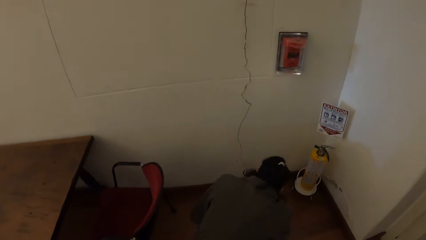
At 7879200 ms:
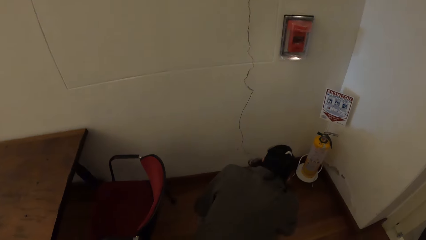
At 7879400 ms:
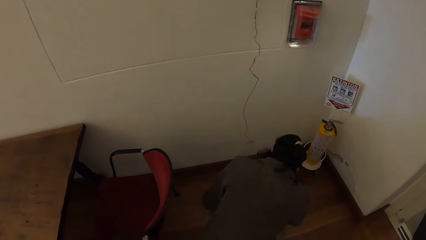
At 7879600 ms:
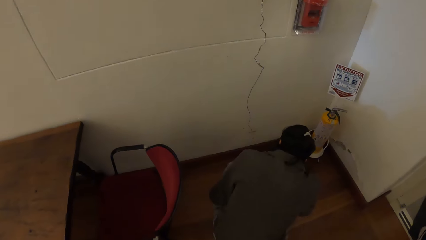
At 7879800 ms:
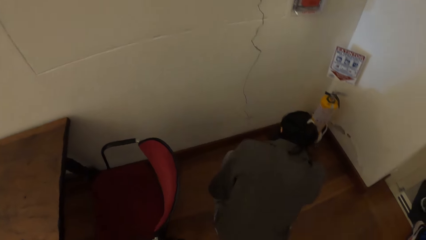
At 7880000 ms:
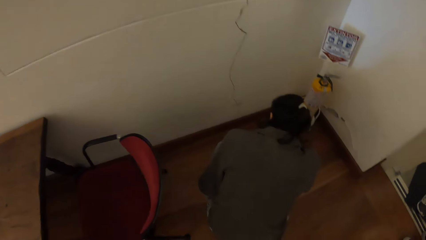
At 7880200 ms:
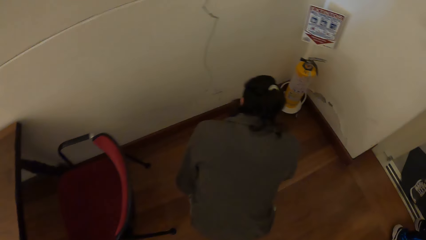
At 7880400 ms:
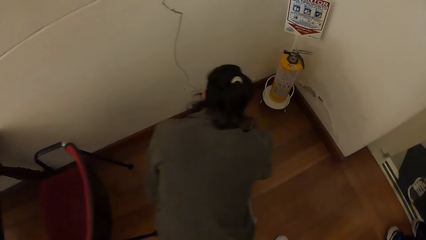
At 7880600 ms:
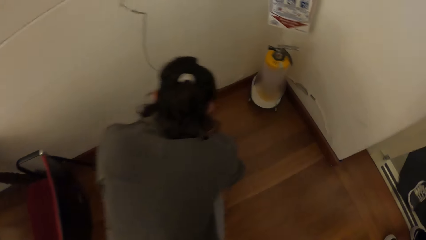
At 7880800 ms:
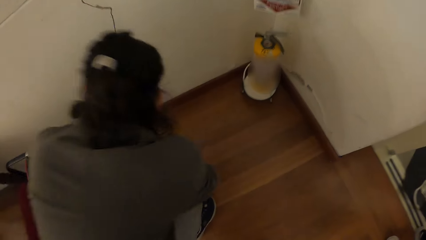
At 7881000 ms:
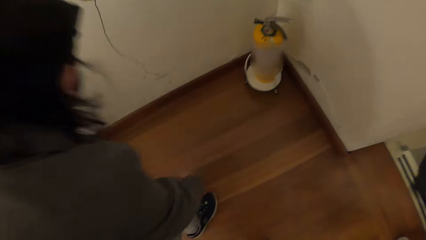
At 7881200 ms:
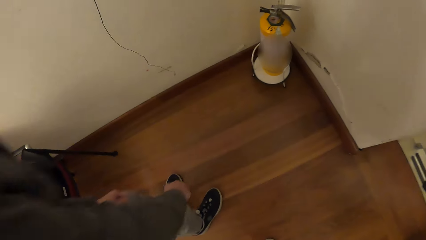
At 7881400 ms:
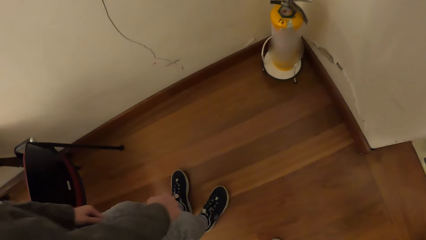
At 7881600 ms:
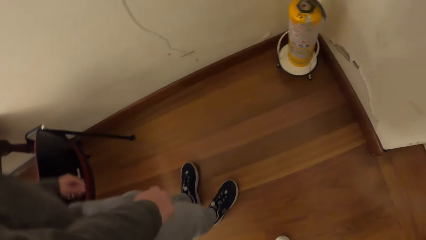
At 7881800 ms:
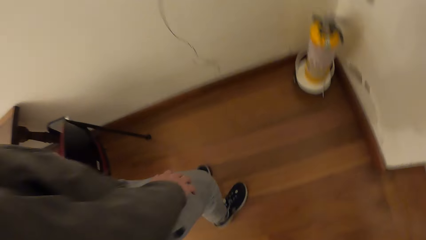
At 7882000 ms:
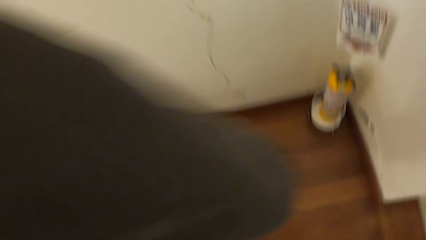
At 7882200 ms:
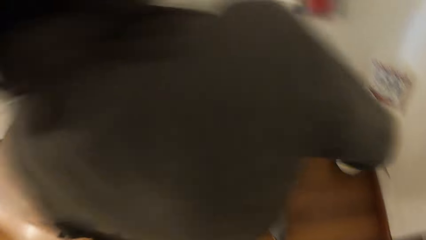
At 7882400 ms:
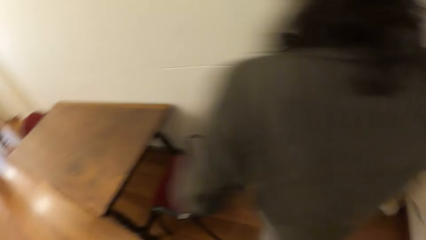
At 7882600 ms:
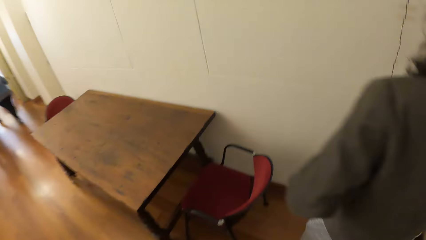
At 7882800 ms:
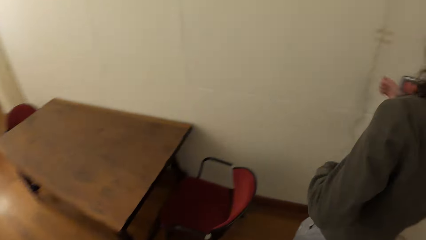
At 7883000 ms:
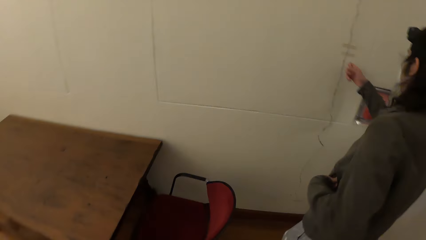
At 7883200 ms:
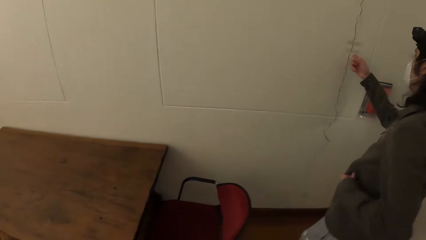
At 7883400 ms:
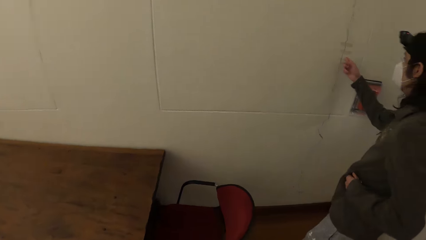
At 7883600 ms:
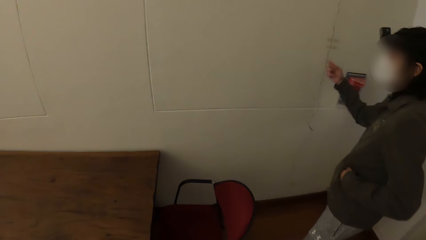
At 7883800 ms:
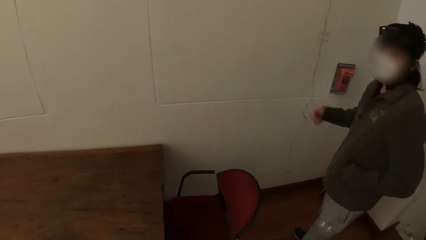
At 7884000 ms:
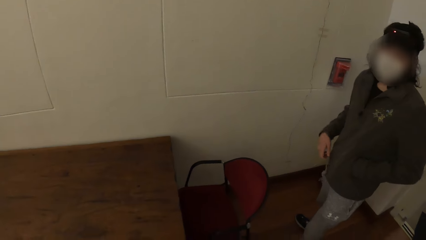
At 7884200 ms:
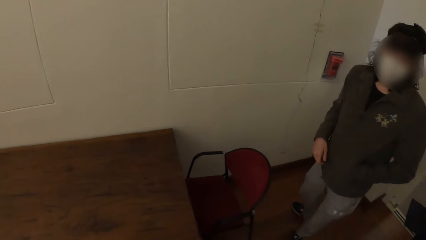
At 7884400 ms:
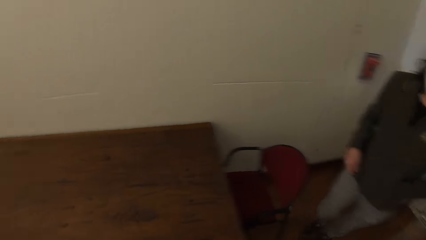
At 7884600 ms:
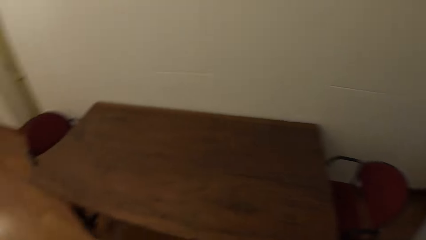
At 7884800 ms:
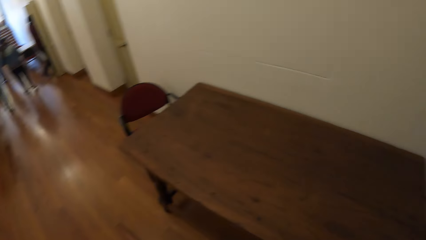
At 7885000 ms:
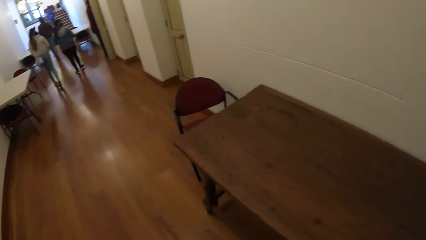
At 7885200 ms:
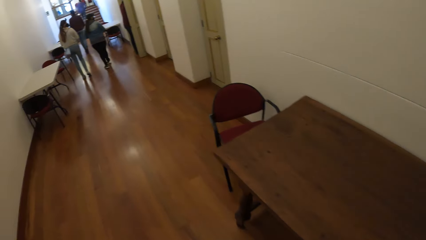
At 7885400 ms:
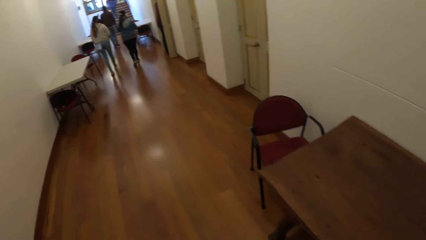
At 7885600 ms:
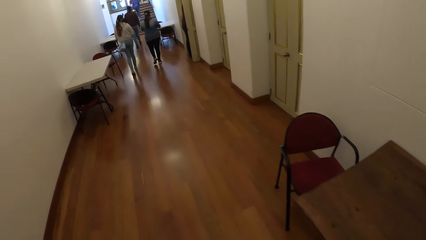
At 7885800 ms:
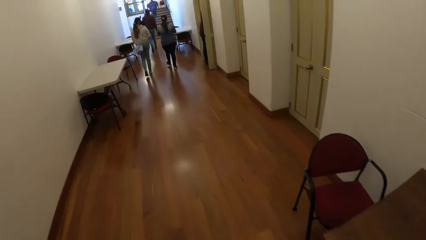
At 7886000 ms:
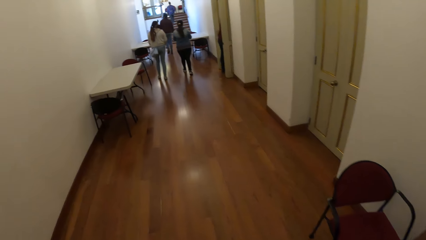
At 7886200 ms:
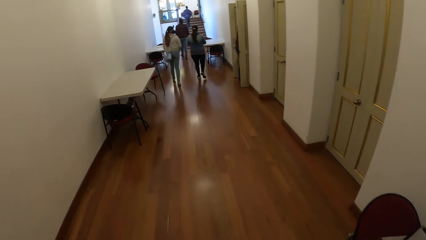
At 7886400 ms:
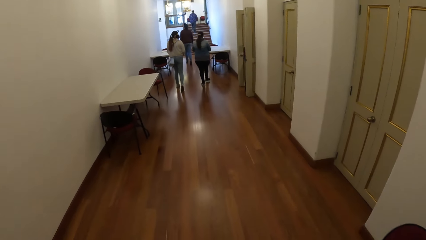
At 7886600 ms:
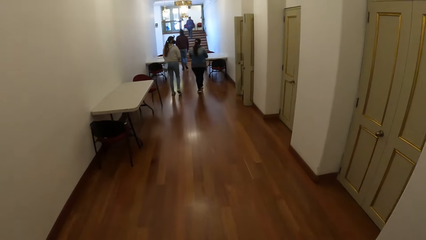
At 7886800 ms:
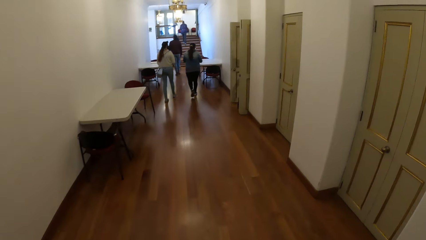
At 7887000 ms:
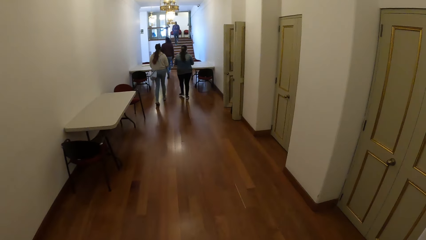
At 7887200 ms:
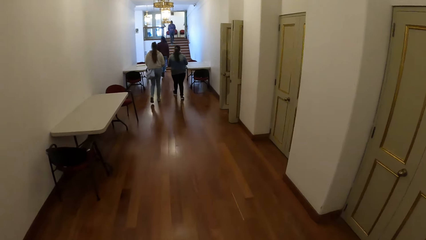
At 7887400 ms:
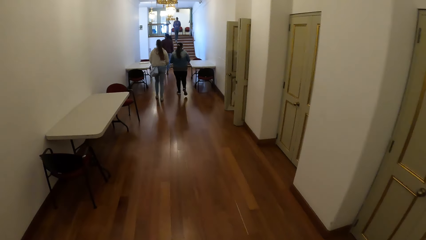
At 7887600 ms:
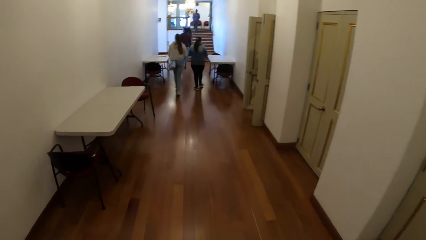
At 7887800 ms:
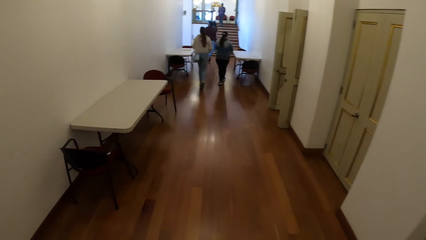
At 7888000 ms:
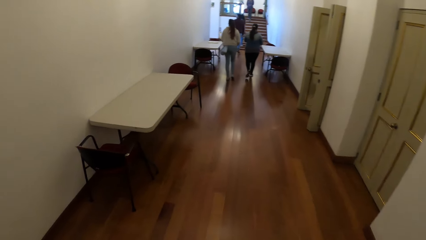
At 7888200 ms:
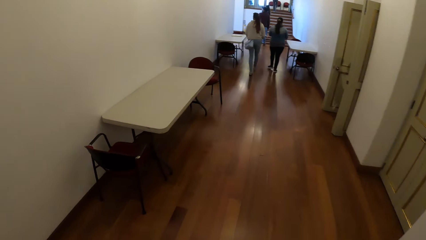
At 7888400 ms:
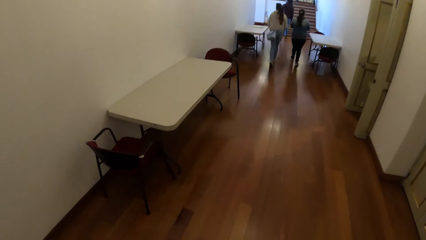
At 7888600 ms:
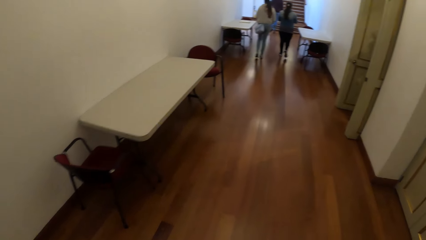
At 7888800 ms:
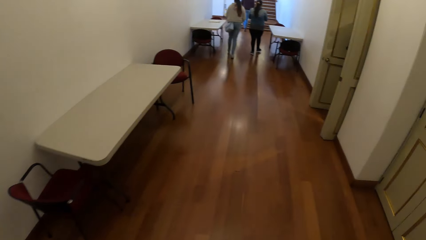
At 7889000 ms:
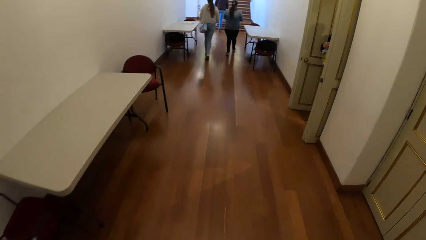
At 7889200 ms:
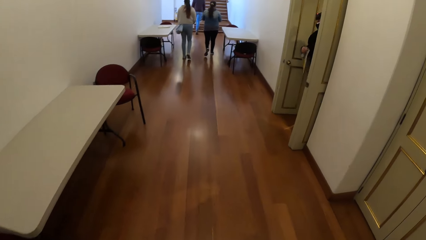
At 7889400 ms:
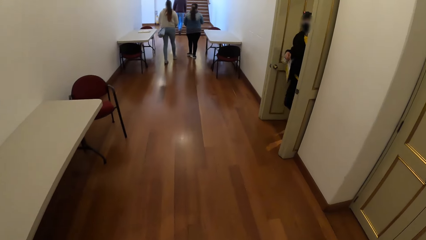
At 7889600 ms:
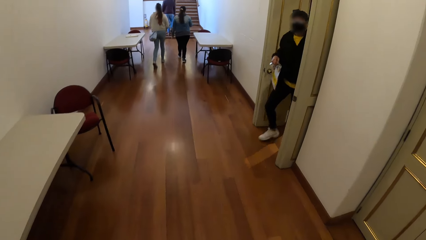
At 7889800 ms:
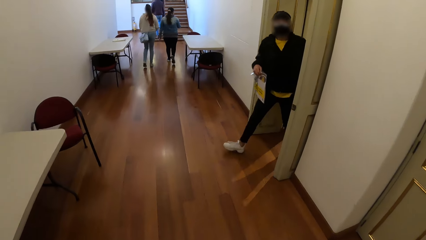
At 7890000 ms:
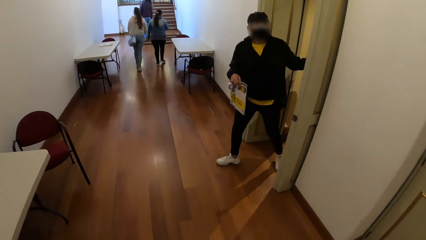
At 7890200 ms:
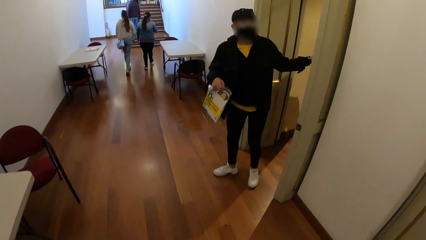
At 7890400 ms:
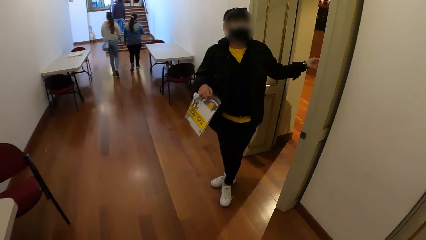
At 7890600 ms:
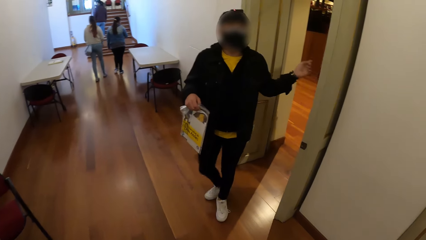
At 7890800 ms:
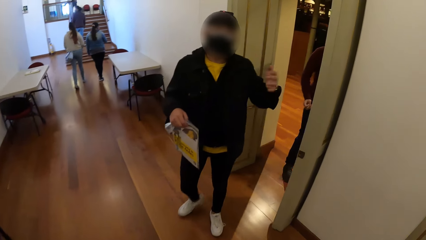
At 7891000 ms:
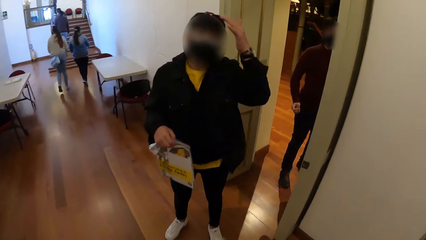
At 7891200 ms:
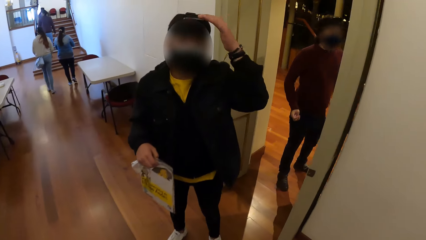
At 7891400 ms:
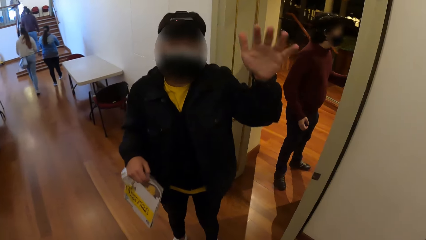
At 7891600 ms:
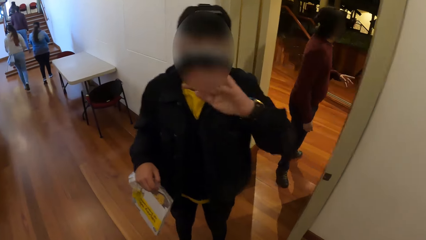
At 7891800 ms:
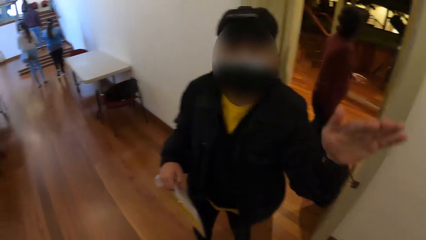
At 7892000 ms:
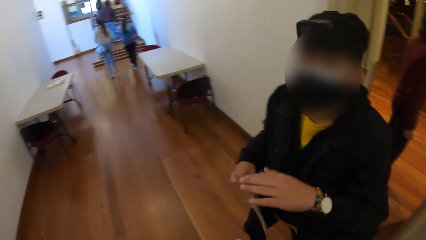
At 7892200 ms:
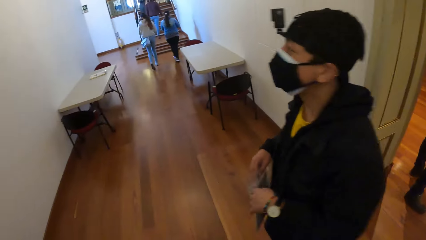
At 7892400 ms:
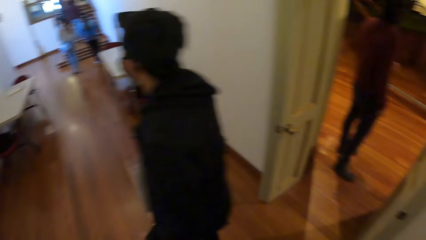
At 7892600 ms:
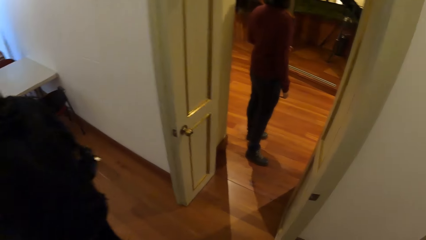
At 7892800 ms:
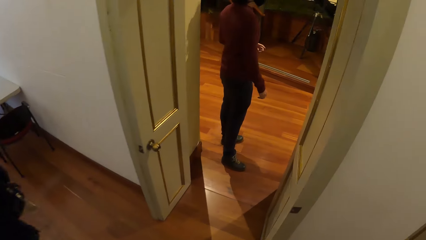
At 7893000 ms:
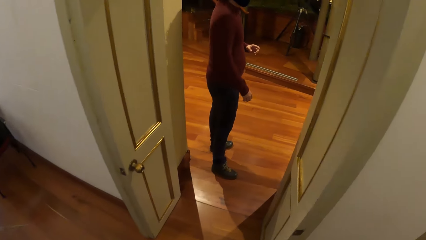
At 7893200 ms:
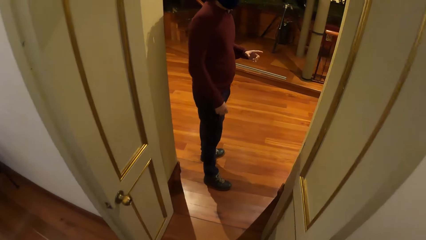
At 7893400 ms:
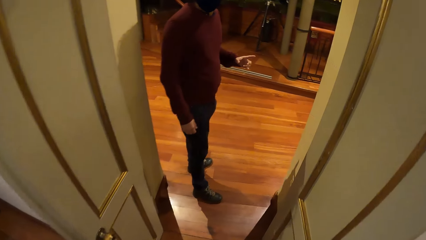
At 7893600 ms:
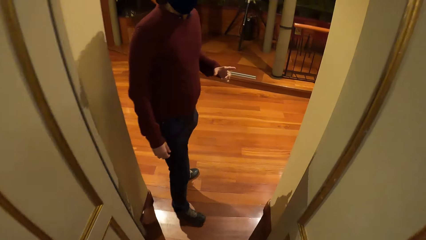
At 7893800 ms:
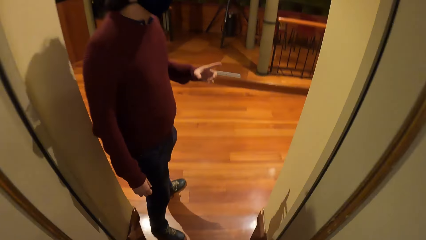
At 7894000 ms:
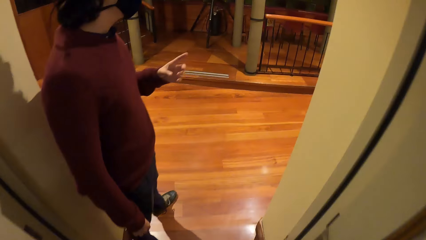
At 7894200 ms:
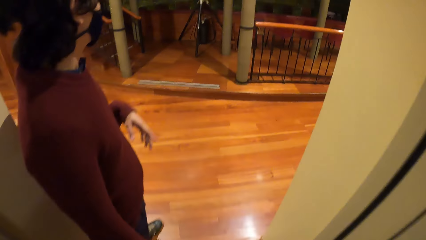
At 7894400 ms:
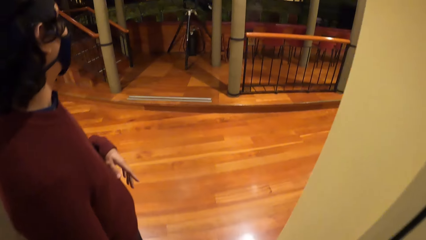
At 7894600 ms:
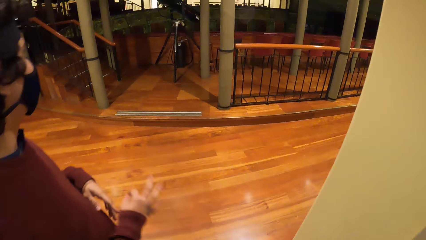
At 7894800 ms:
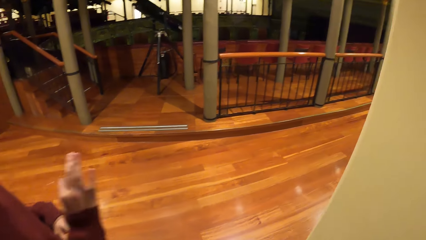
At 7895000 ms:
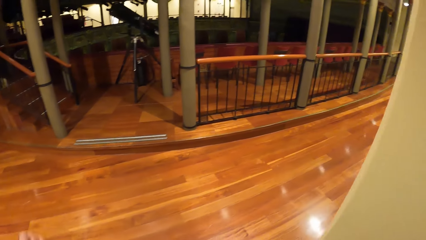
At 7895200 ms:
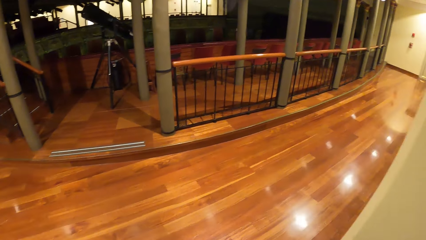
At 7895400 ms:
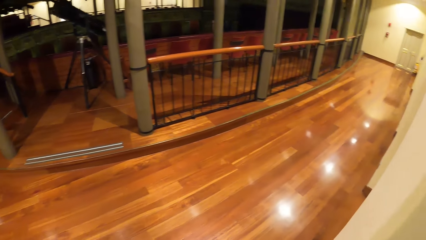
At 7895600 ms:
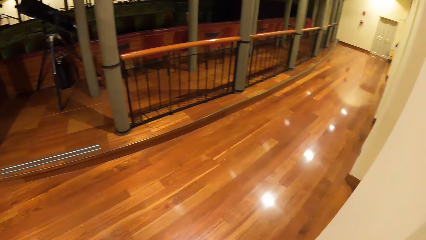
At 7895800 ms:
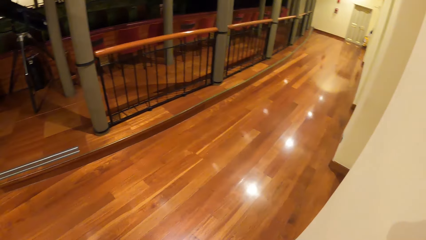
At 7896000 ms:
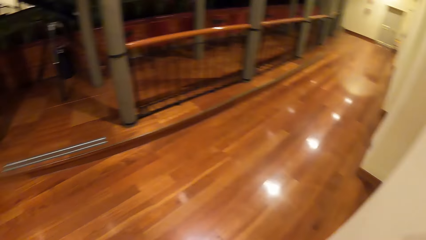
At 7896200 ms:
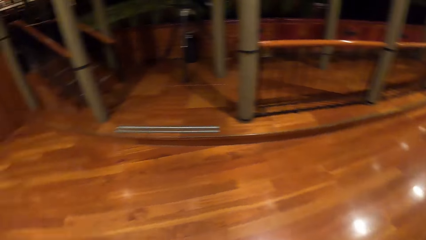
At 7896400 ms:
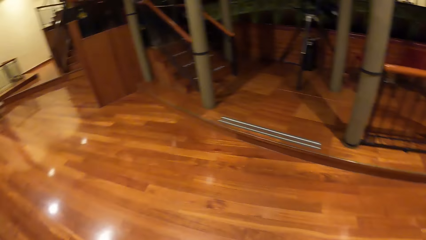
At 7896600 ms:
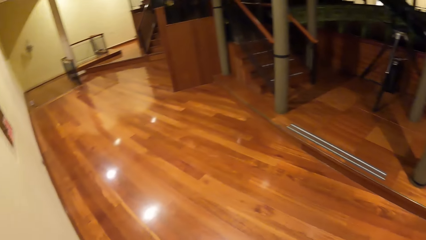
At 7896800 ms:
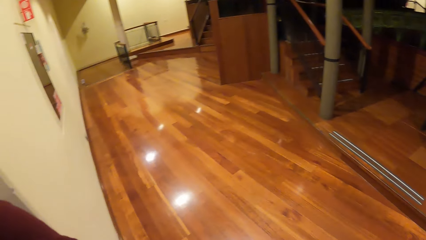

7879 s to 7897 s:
A man squats down. The camera wearer interacts with the man. The man stands upright. The man touches a wall with his right hand. The man touches a wire. The camera wearer walks in a building. Another man gestures with his left hand. Another man converses. The gesturing man touches his head with his left hand. Another man interacts with the camera wearer. Another man stands on a door. The camera wearer walks in the building and looks around.
